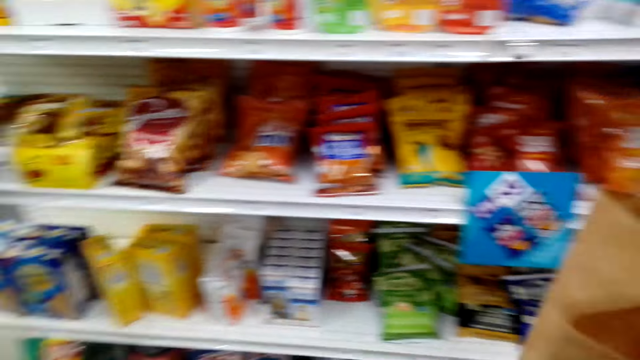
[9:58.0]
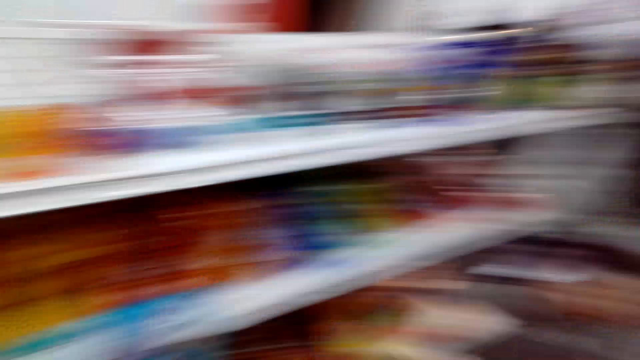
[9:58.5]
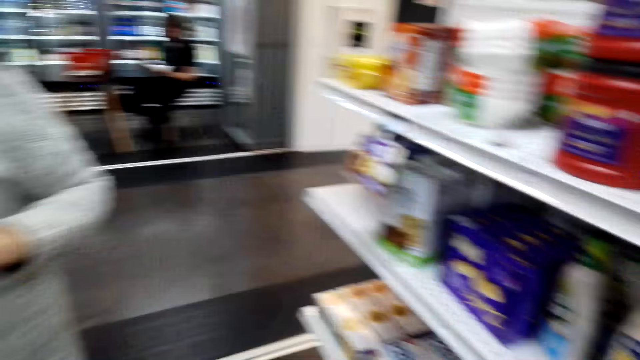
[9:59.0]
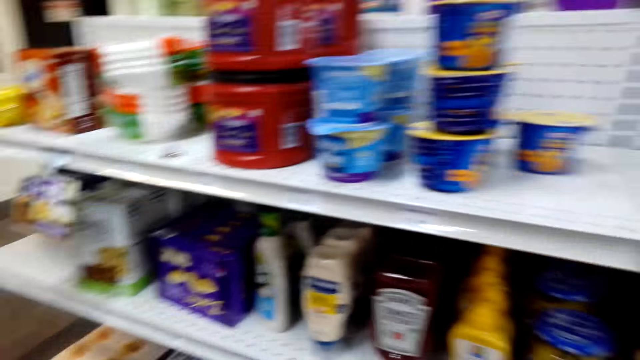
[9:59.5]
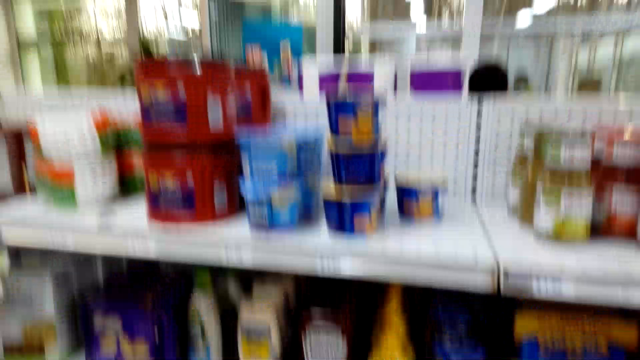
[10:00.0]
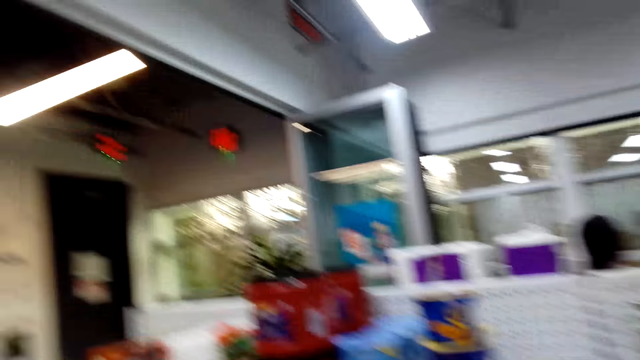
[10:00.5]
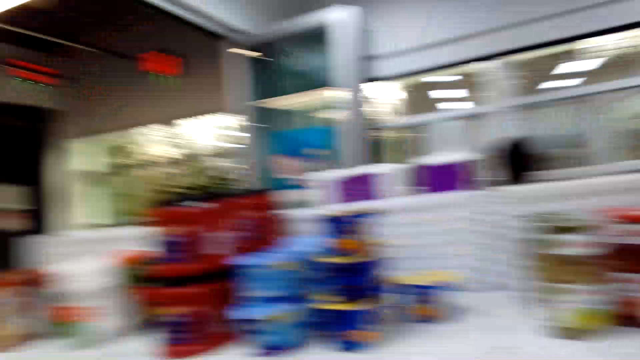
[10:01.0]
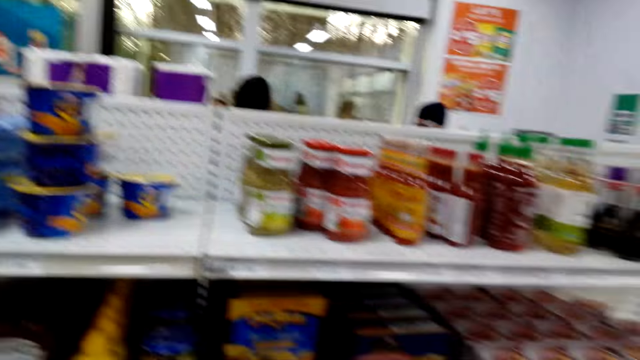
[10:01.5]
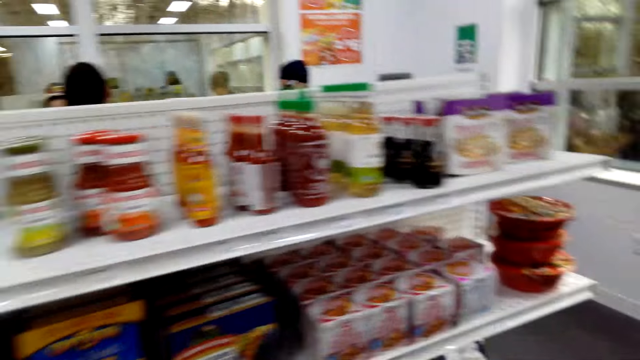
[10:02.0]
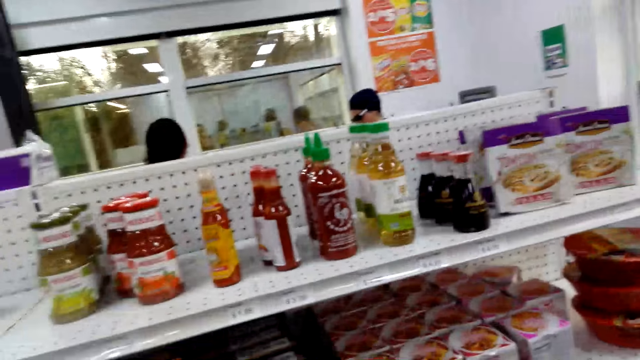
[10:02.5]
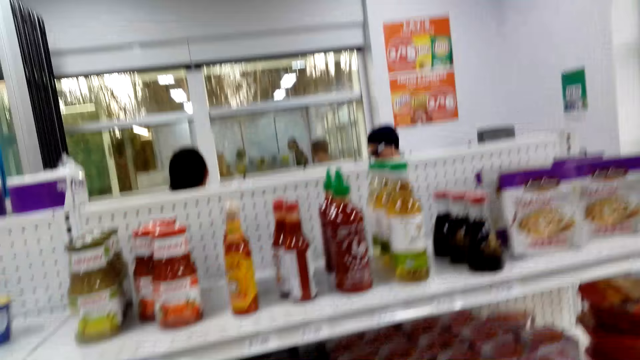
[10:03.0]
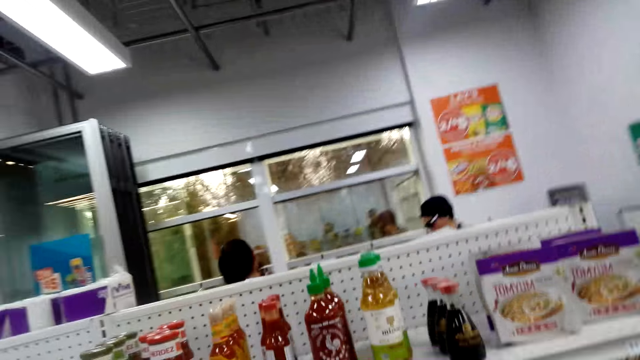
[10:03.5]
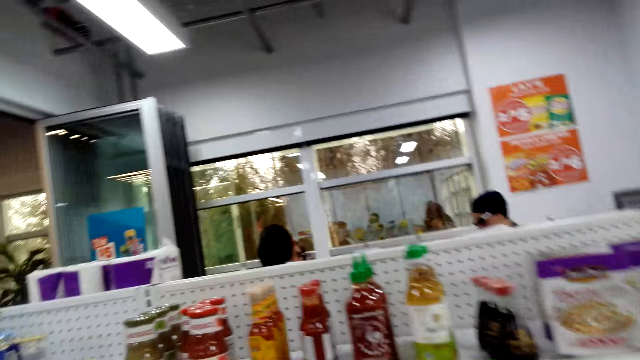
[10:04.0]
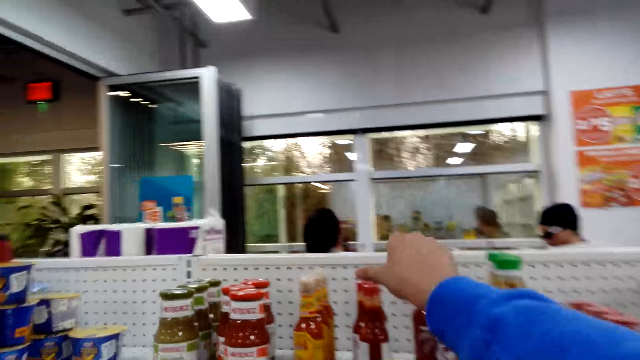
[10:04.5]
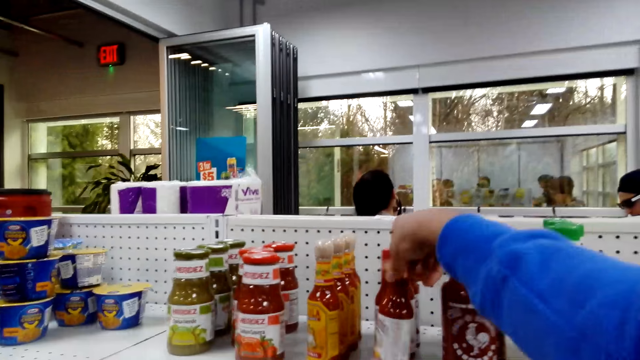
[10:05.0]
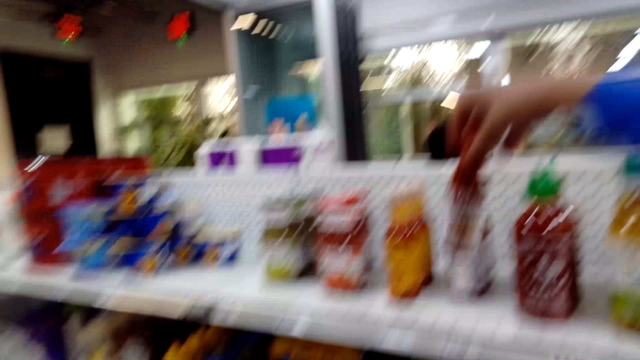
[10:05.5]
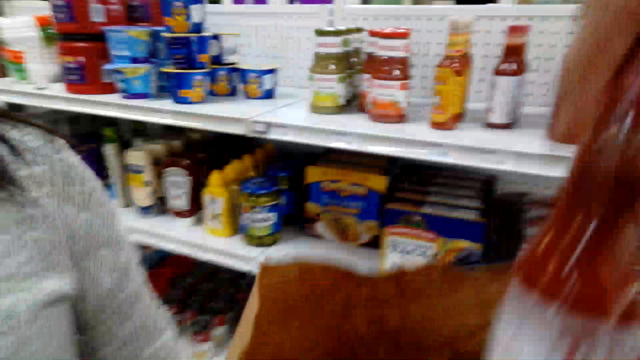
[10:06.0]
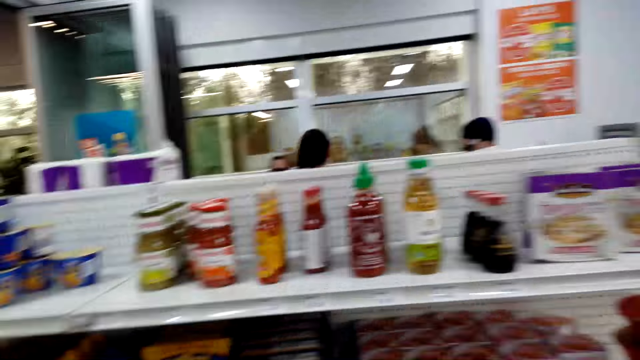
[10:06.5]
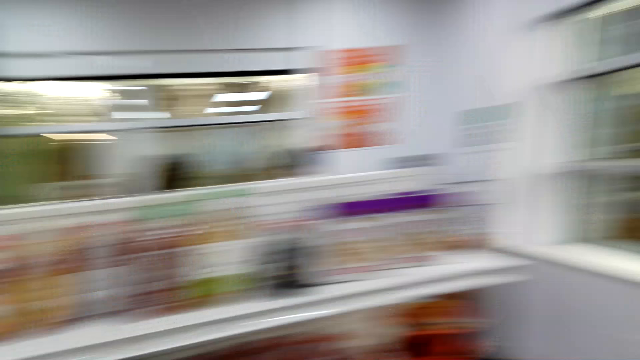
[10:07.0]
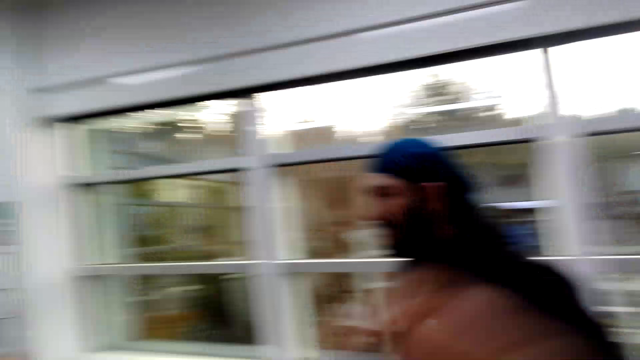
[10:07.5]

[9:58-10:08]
The camera wearer looks around the food display. They pick the tomato bottle from the food display. They are around the shelves. They put the tomato bottle in the paper bag.

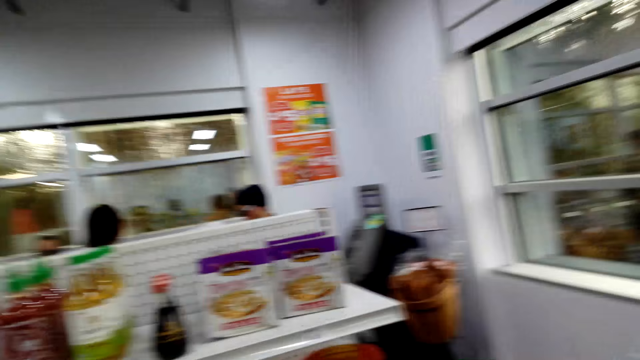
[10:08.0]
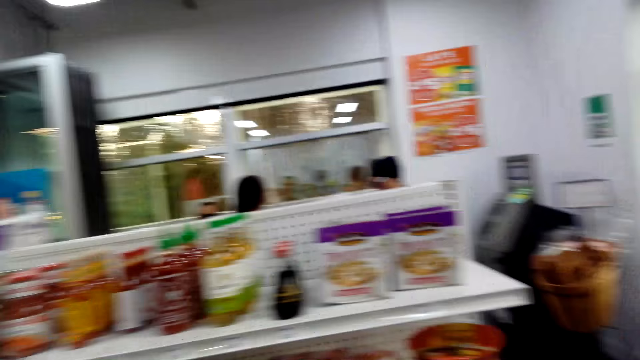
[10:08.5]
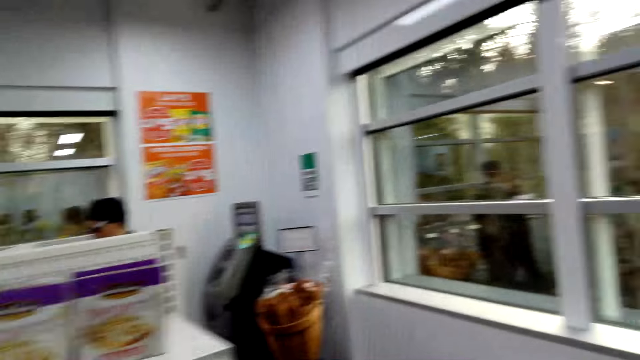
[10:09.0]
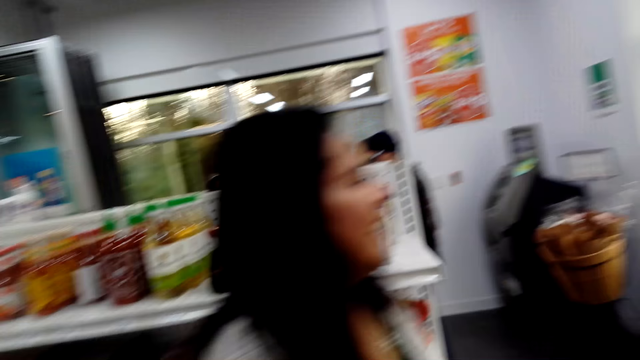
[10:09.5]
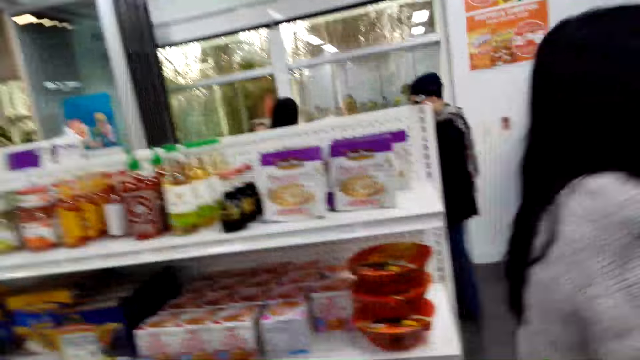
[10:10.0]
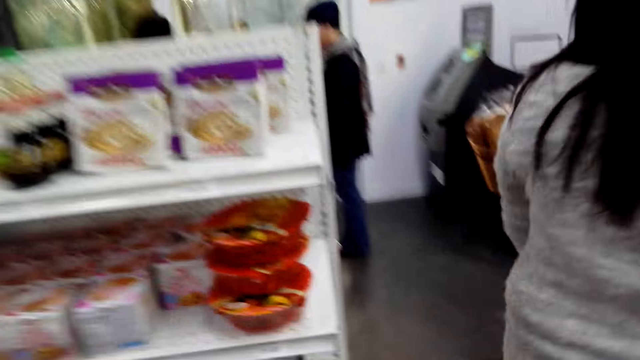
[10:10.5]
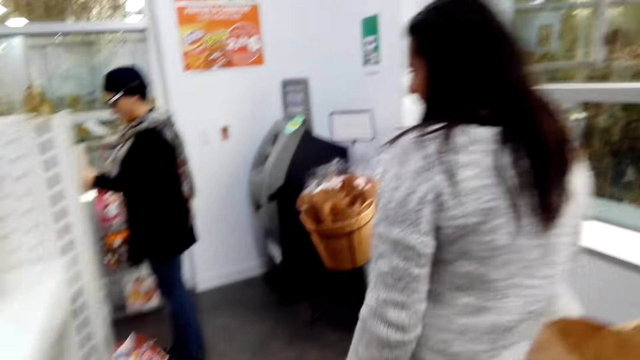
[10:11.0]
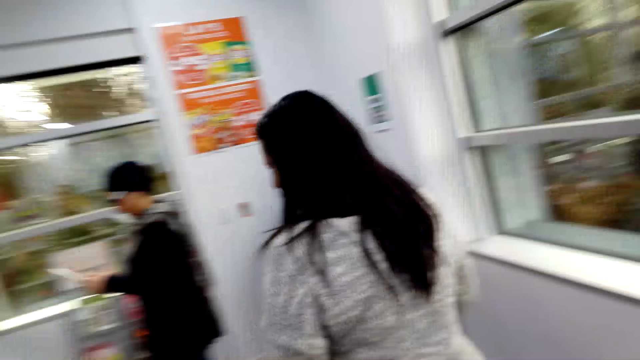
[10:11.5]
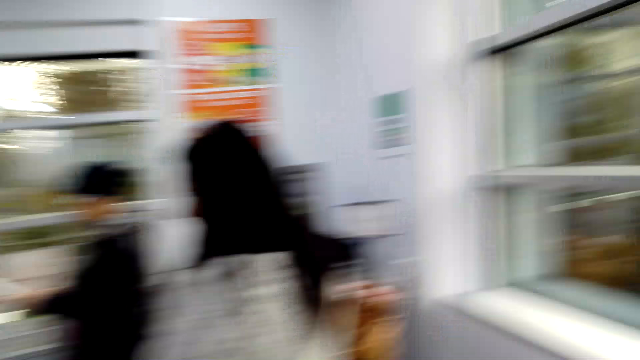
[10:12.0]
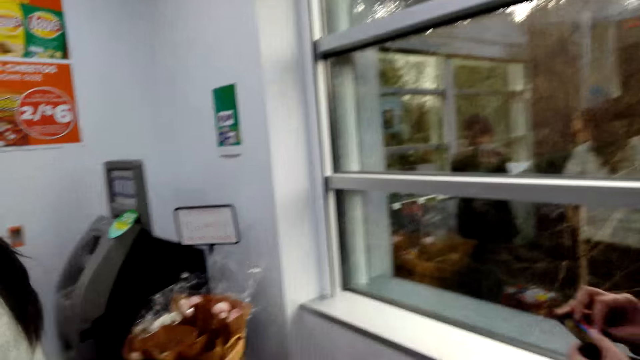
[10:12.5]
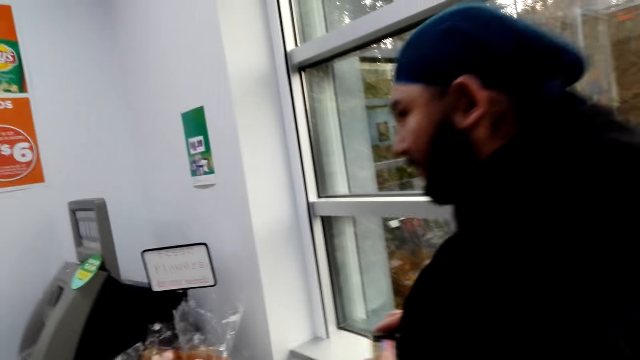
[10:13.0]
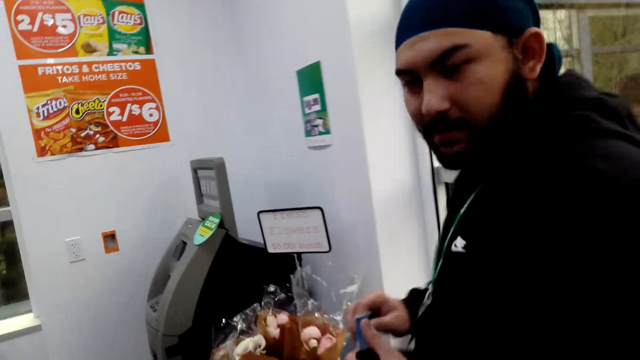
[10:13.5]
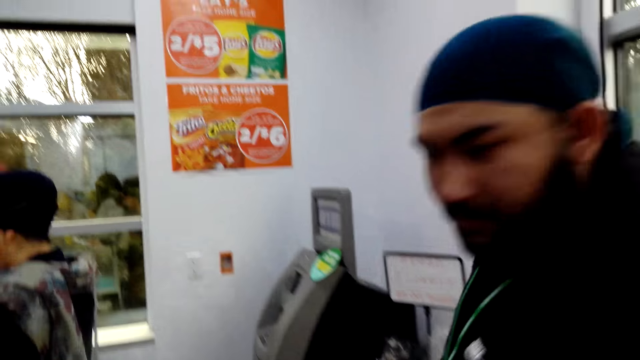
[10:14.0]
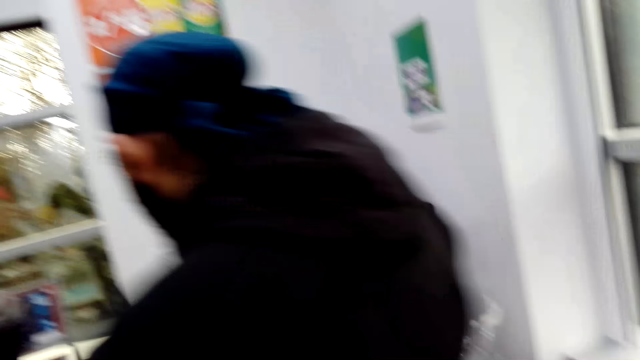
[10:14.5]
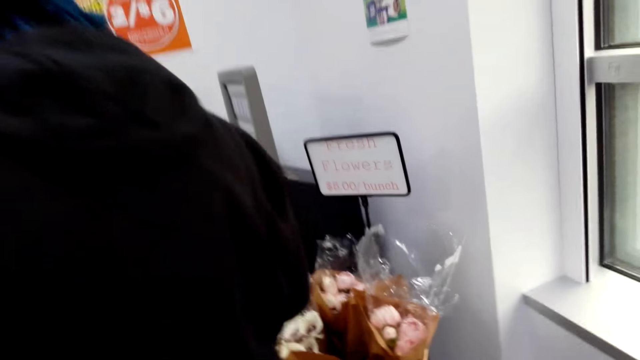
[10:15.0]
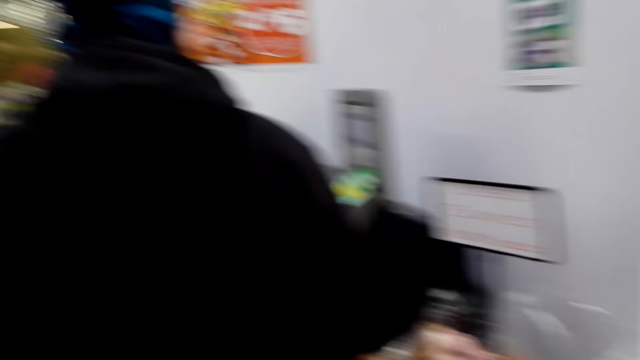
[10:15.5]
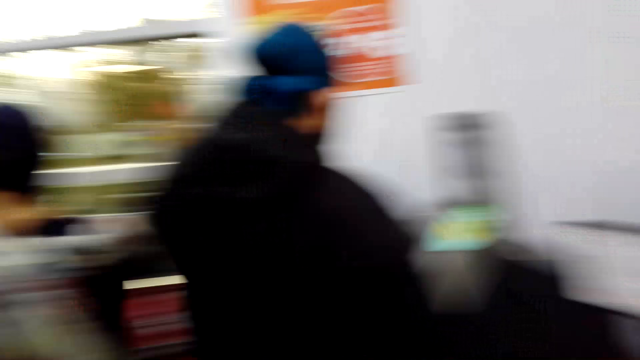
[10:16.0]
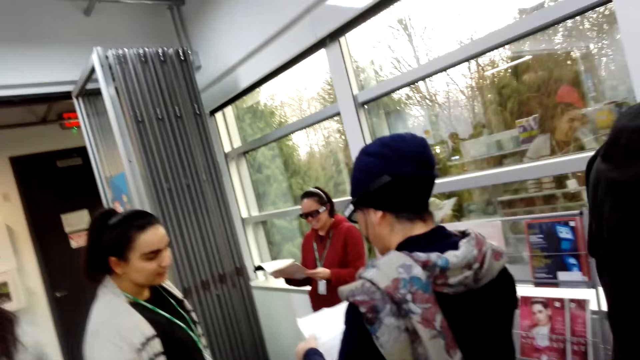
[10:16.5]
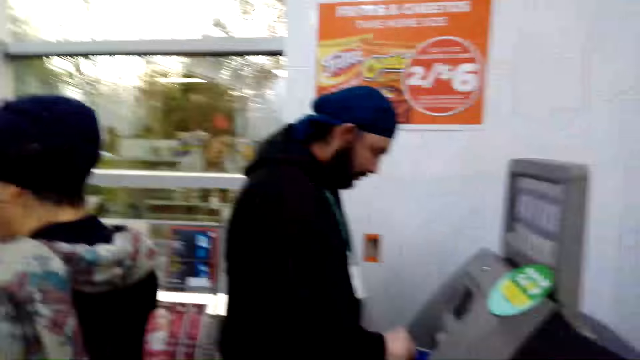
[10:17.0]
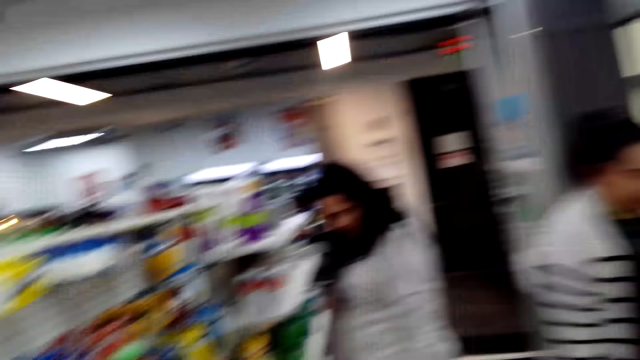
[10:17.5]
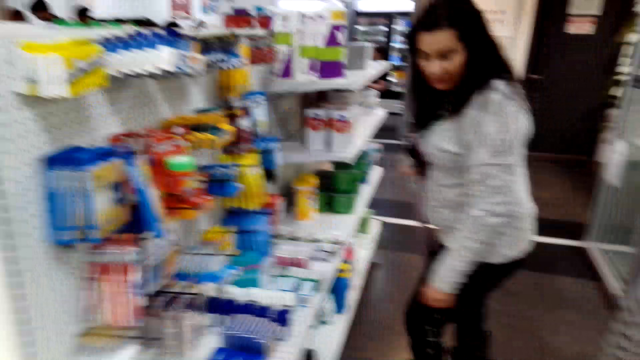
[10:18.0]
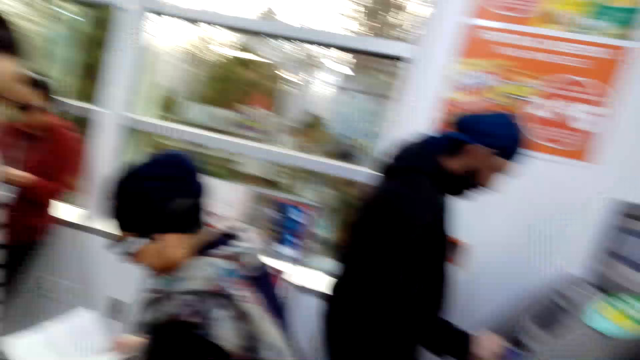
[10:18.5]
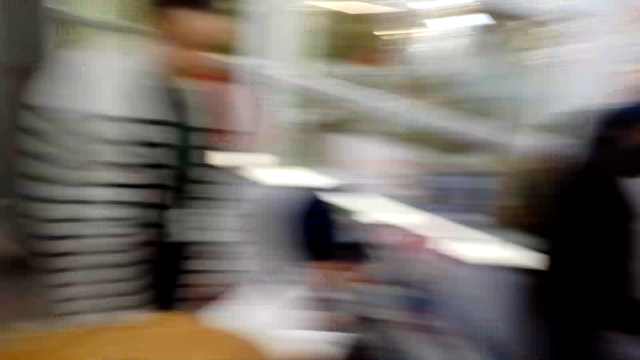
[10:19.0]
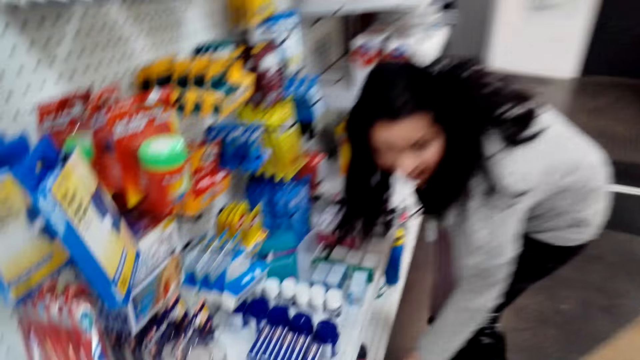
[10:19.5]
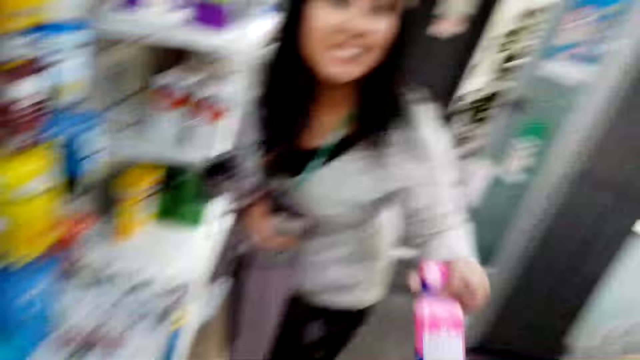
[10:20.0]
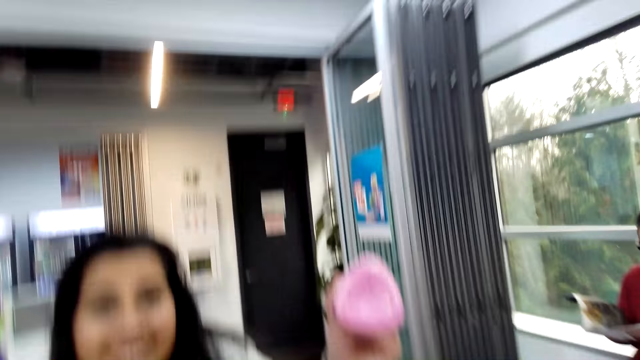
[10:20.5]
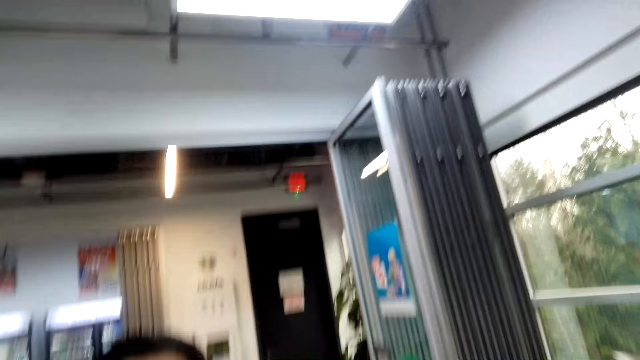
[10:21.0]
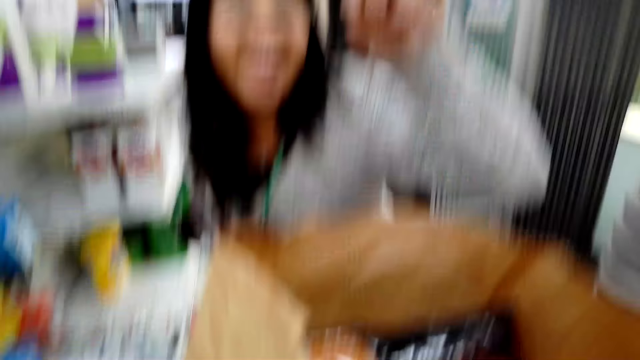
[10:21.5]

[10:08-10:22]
The camera wearer converses with a lady. The lady walks around. The camera wearer walks around the supermarket. They converse with a man. The man walks towards the ATM machine. The camera wearer looks around. The lady lifts a bottle of something. The camera wearer converses with the lady. The lady puts the bottle in the paper bag. The camera wearer looks around.
